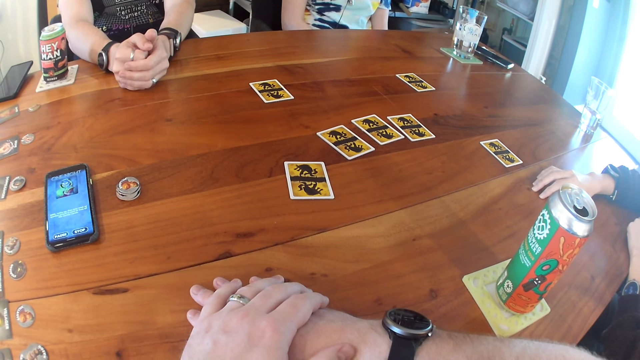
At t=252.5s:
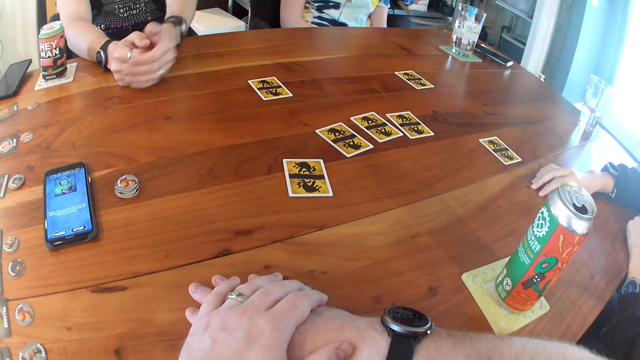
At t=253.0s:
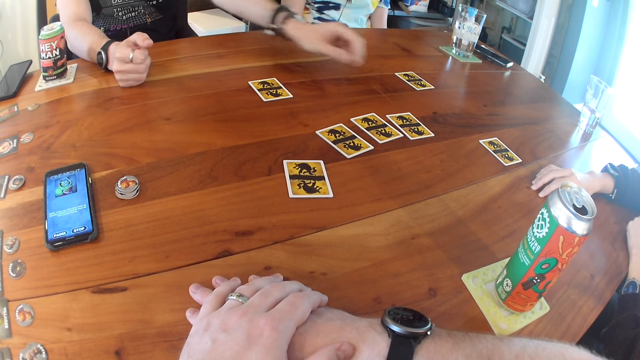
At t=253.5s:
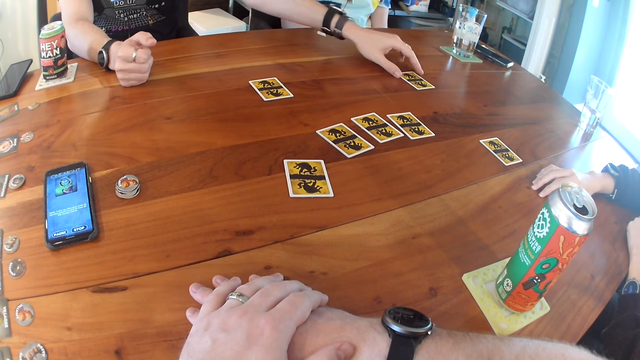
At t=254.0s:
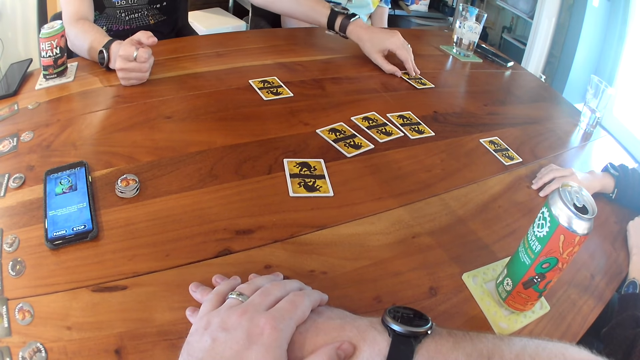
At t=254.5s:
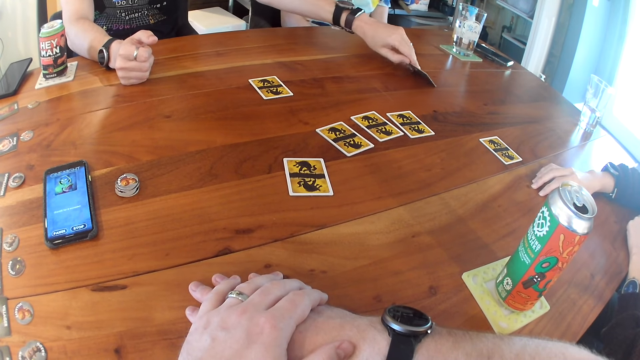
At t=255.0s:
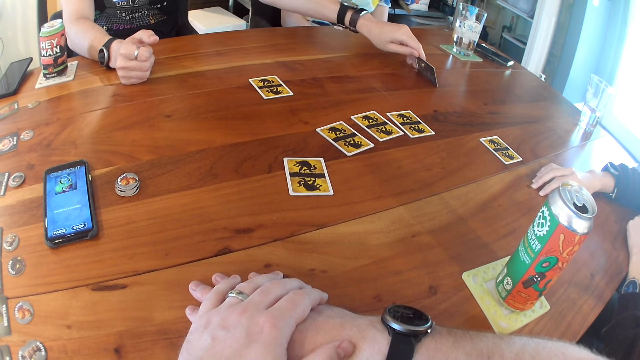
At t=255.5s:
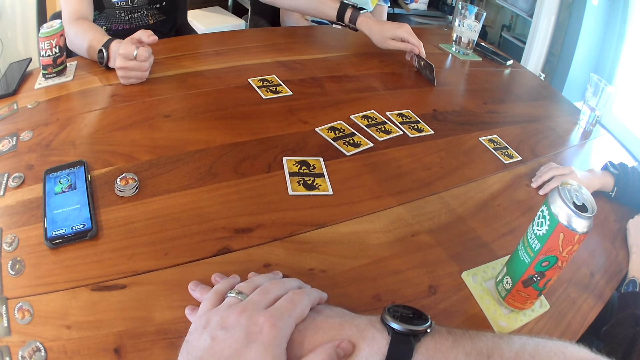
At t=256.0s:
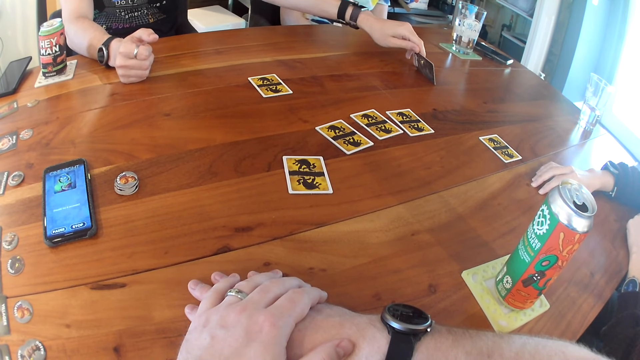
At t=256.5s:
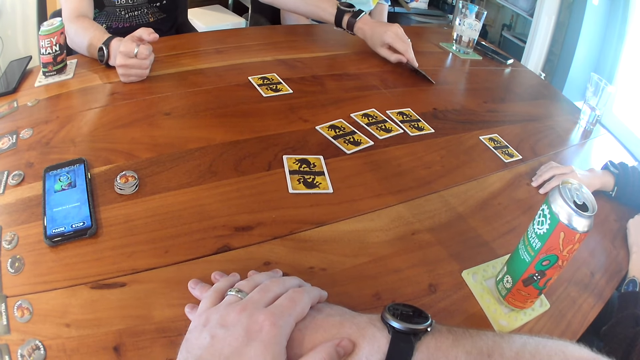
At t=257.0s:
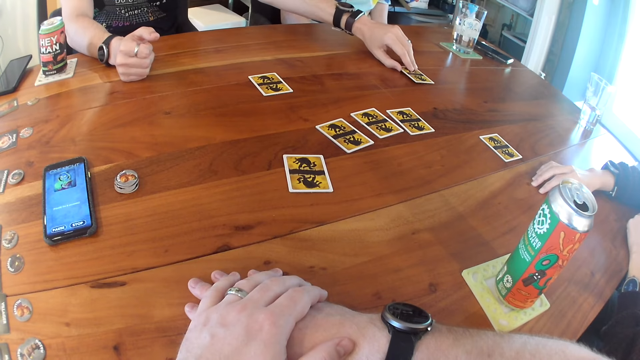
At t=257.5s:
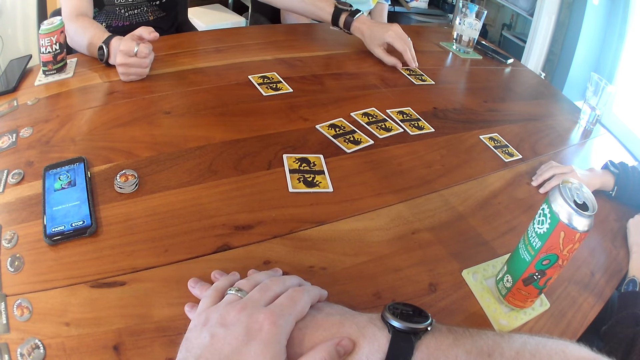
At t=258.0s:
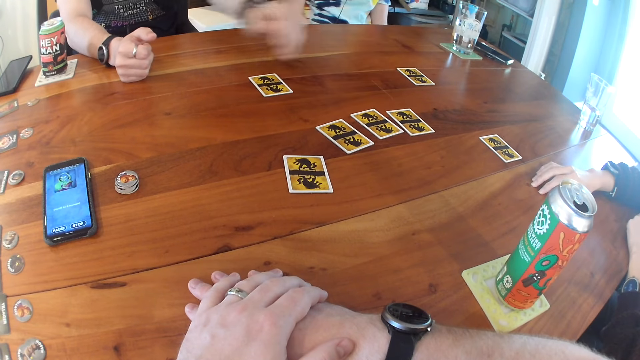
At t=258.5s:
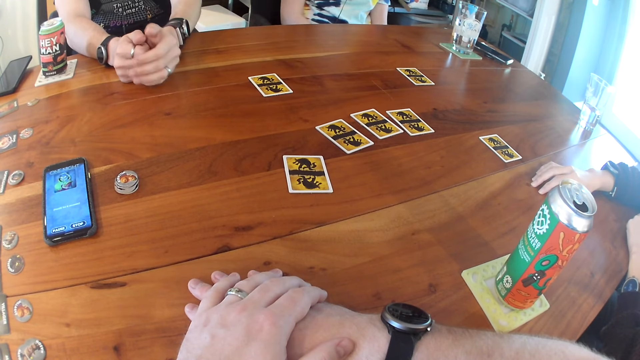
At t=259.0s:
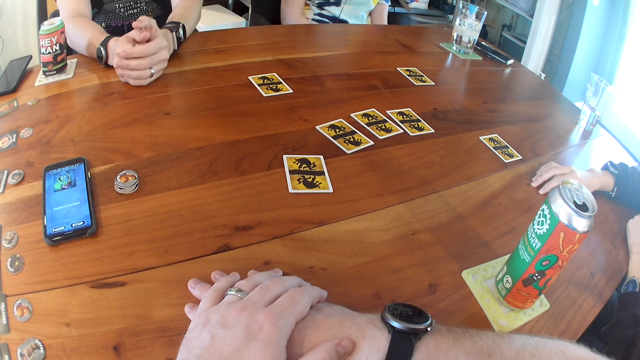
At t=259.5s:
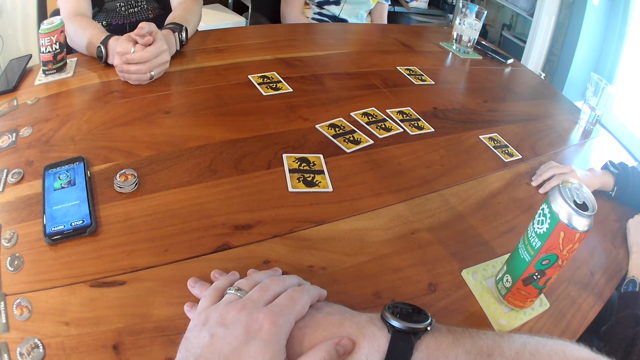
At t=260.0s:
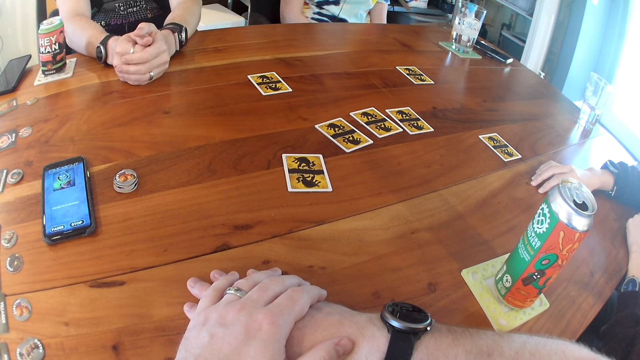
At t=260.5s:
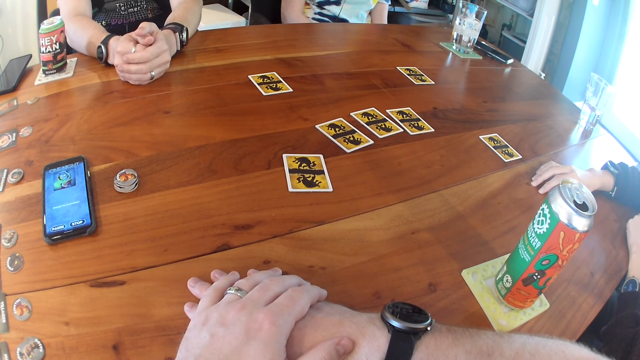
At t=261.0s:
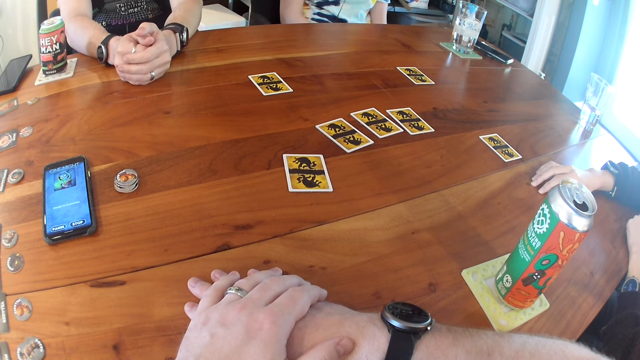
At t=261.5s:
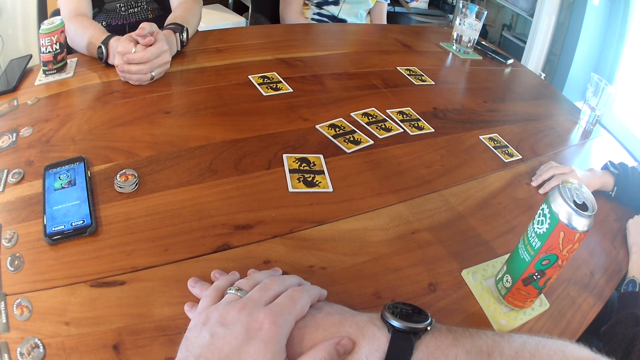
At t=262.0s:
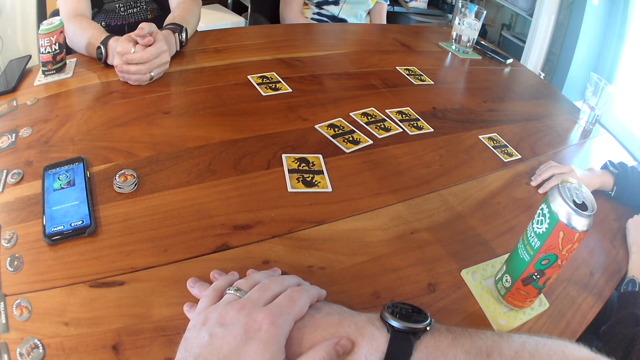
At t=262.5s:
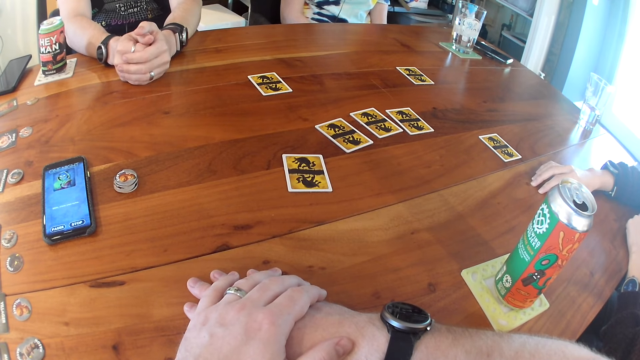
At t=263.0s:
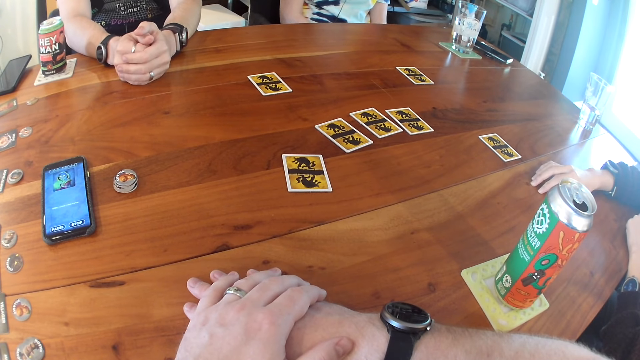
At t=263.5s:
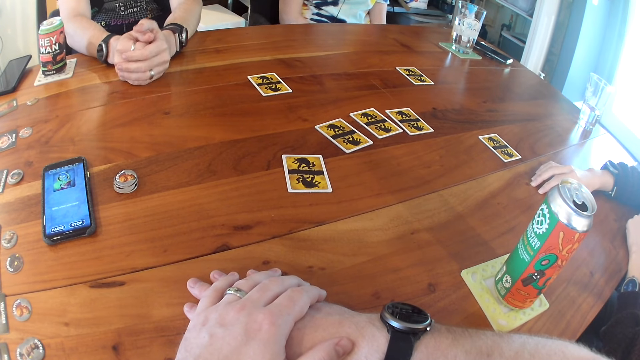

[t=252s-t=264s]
A man holds a card on the table. The man lifts the card on the table with his right hand. He places the card on the table and places his left hand on the table. The camera wearer looks at the table.

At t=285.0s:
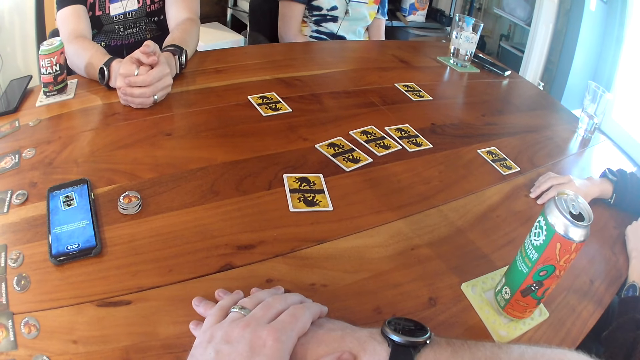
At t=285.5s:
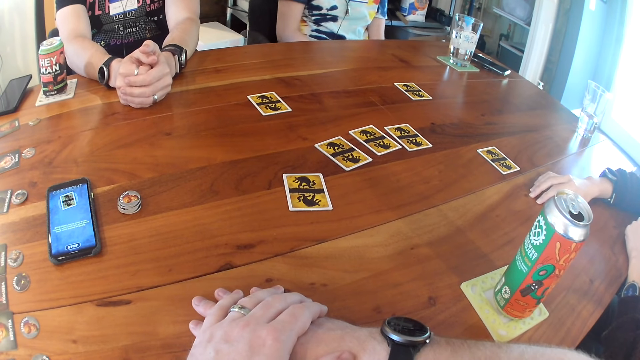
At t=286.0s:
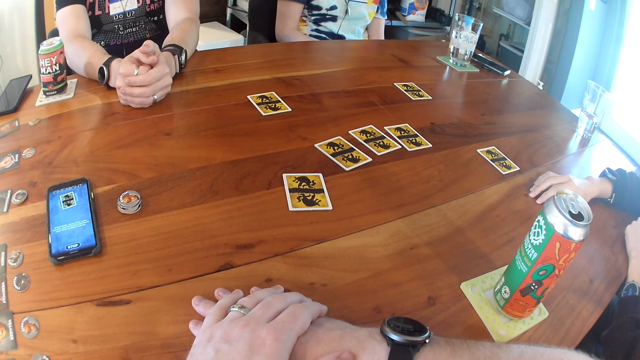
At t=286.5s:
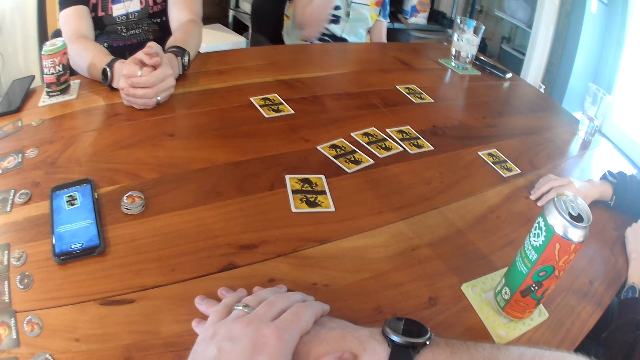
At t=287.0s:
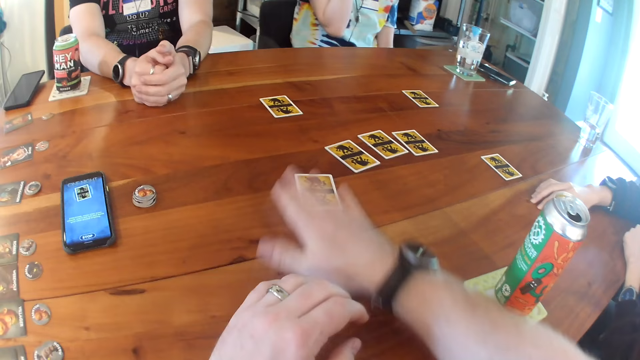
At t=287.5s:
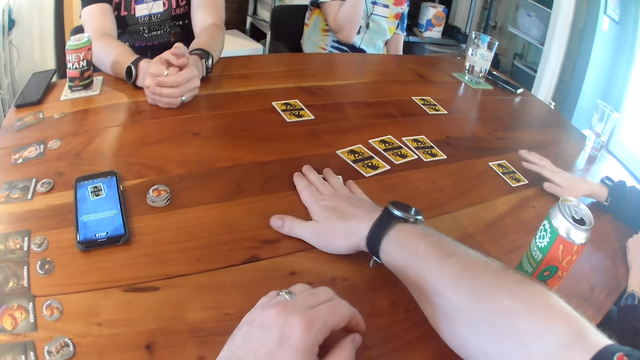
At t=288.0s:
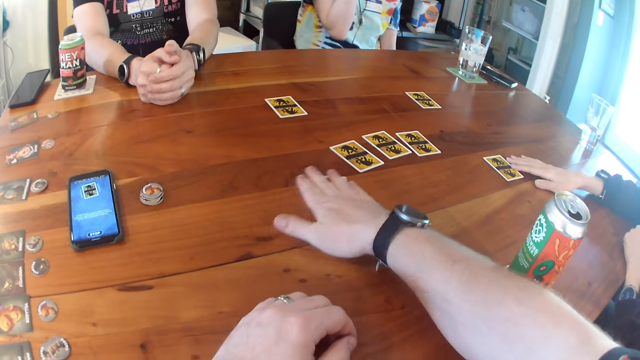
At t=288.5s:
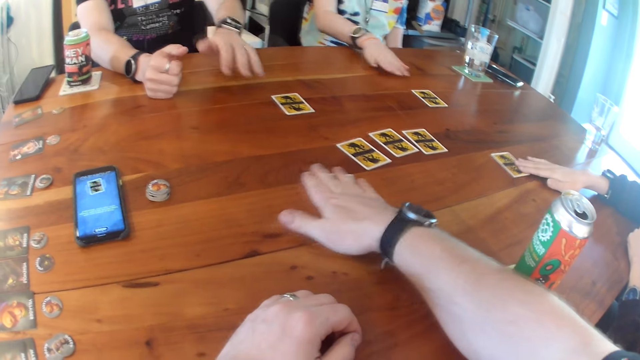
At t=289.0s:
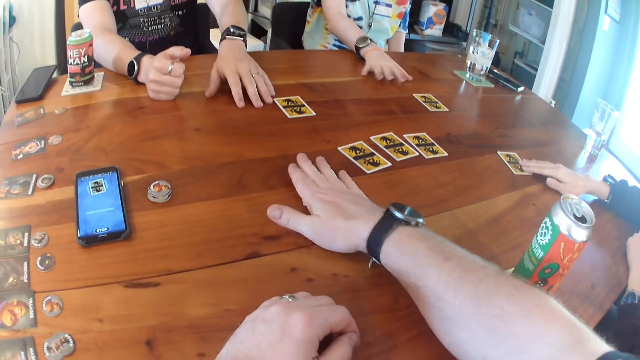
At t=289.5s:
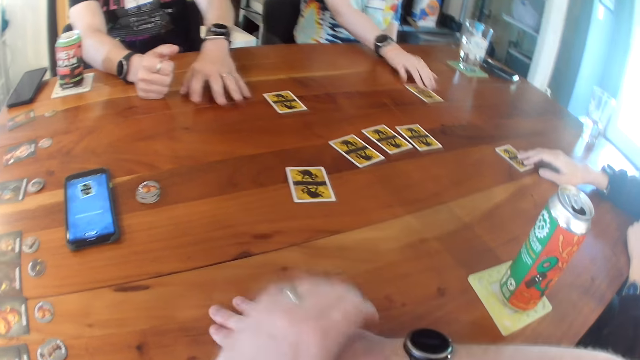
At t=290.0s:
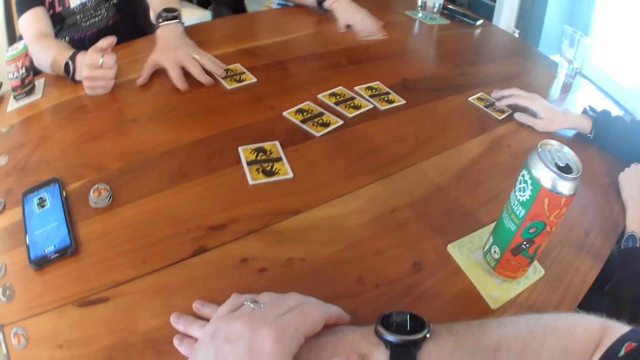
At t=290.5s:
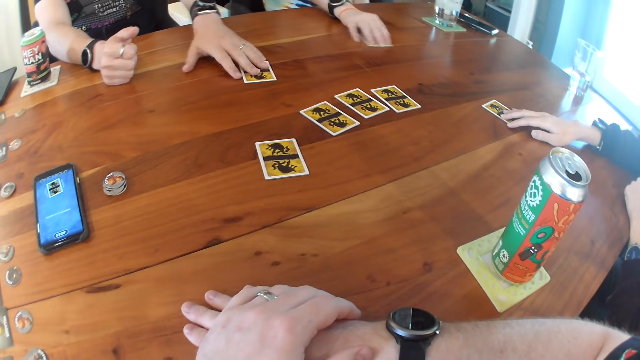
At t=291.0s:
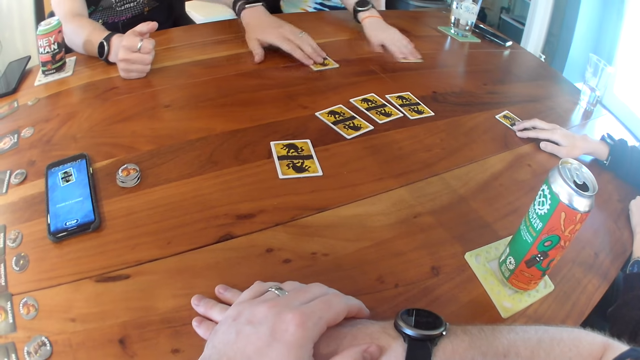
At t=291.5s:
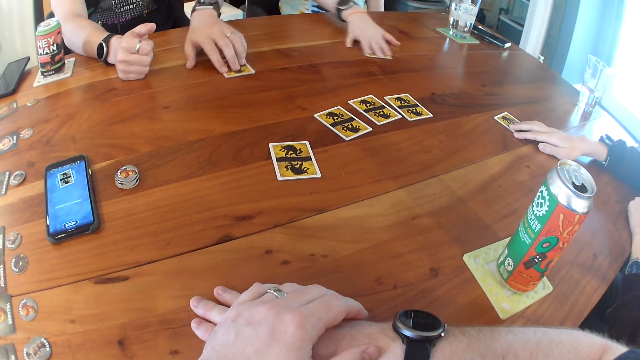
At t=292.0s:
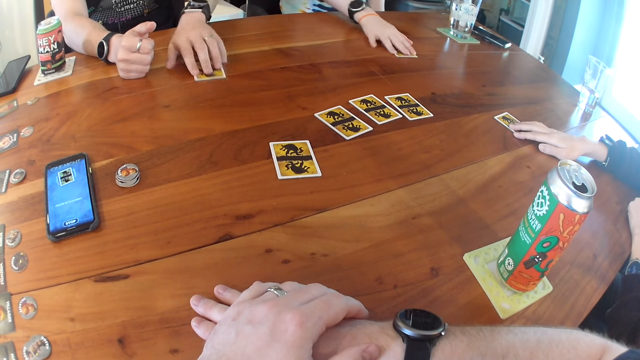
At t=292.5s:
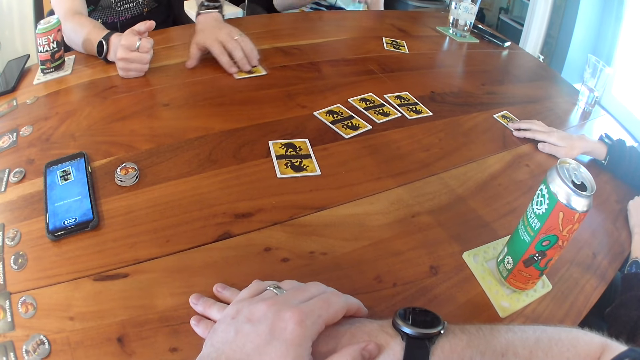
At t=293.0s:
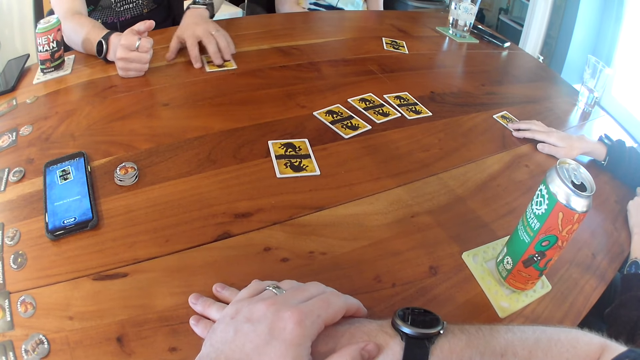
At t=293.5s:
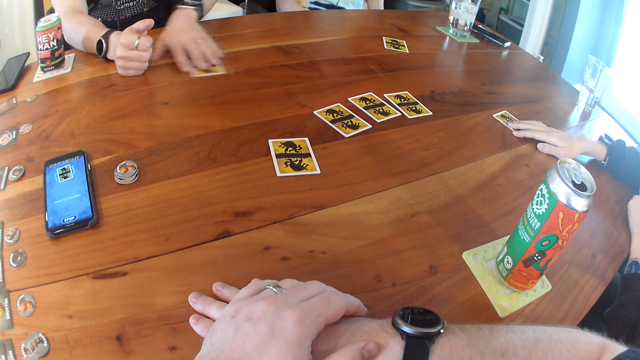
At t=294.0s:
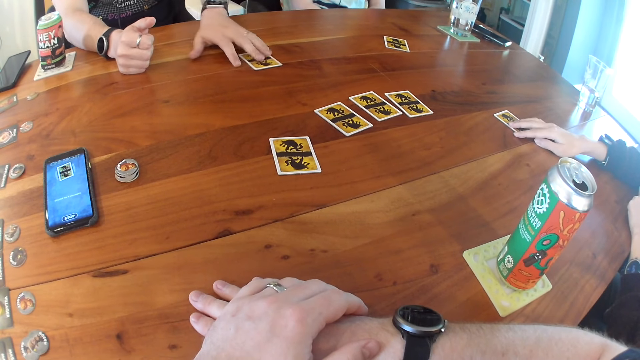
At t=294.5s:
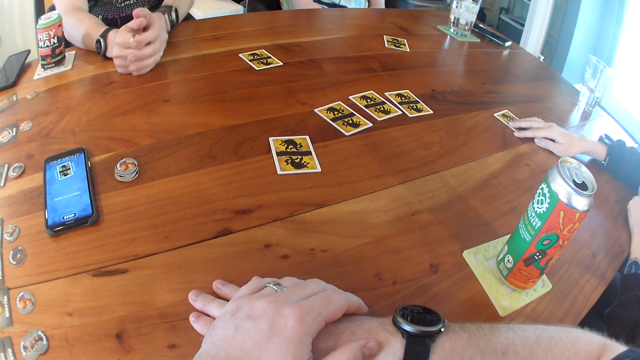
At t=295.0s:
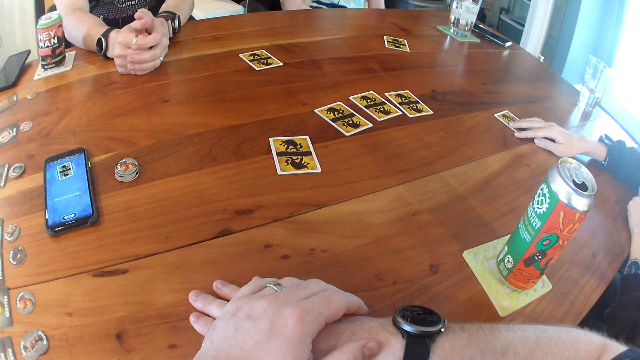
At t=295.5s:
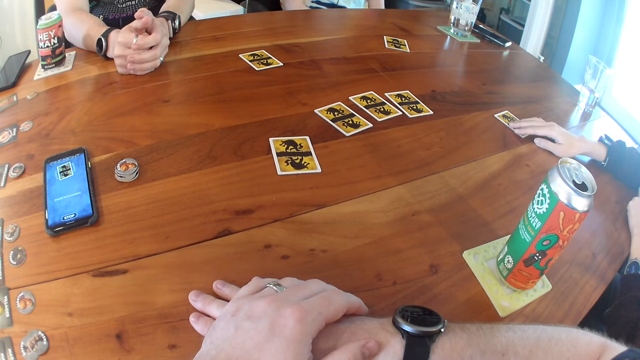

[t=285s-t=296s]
A woman touches her face with her right hand. The camera wearer places his right hand on a card on the table. He grabs the cards on the table. Another woman places her left hand on a card on the table. The camera wearer moves the card around. The other woman places her right hand on the card. The first woman moves her right hand around on the table and moves the card around. A man moves his left hand around on the table. The camera wearer places both hands on the table. The first woman moves a card around on the table with her right hand. The man places his left hand on a card on the table and moves the card around on the table. The man places his left hand on the table.
